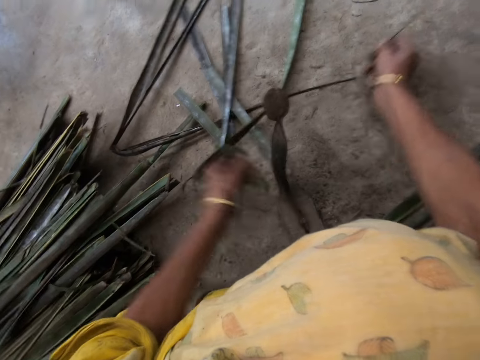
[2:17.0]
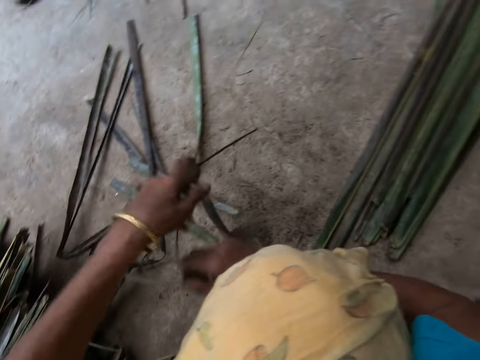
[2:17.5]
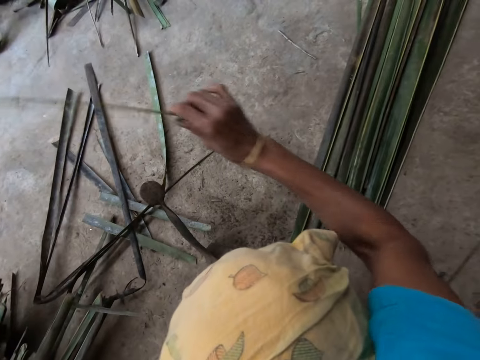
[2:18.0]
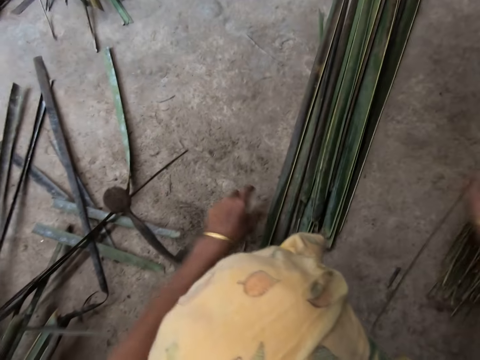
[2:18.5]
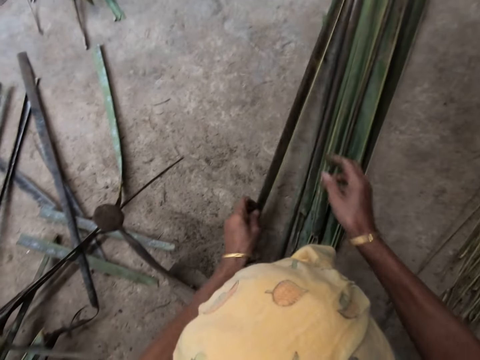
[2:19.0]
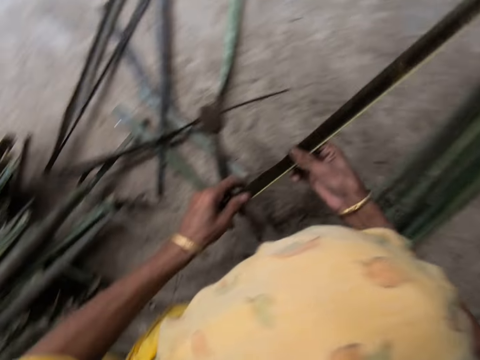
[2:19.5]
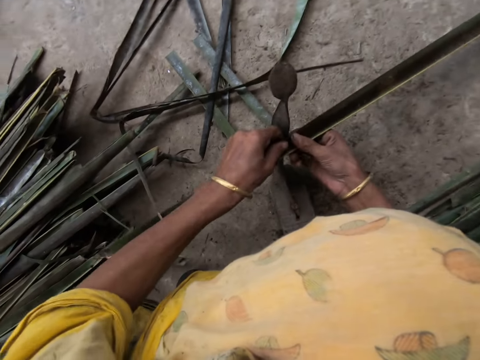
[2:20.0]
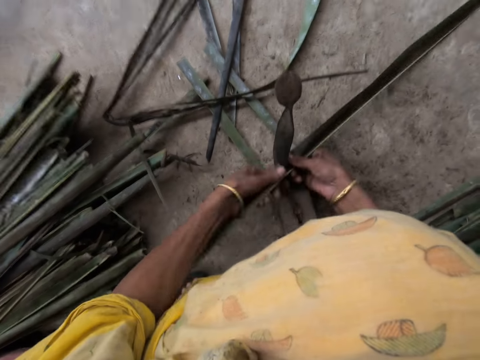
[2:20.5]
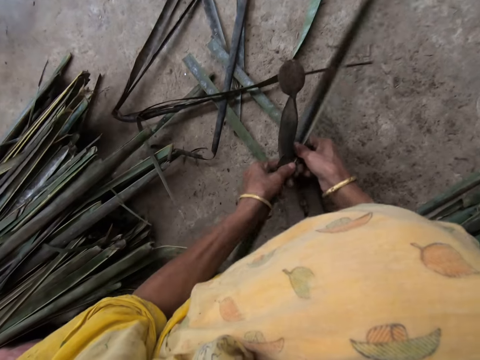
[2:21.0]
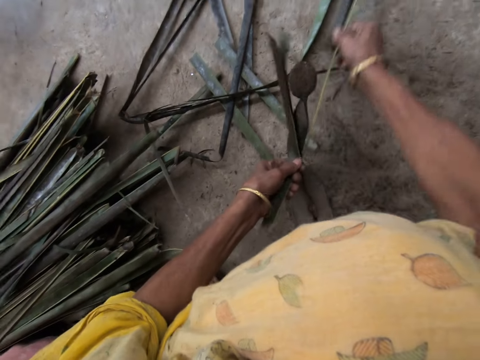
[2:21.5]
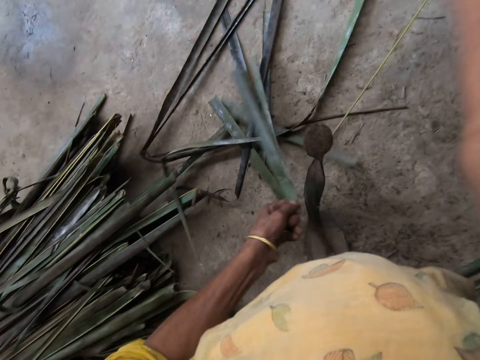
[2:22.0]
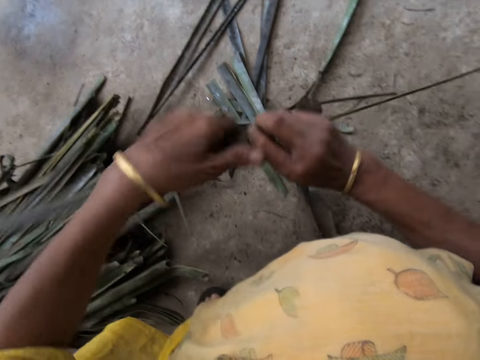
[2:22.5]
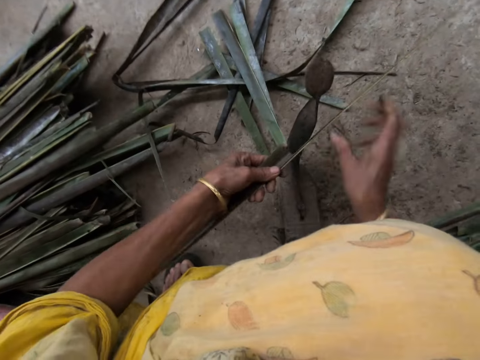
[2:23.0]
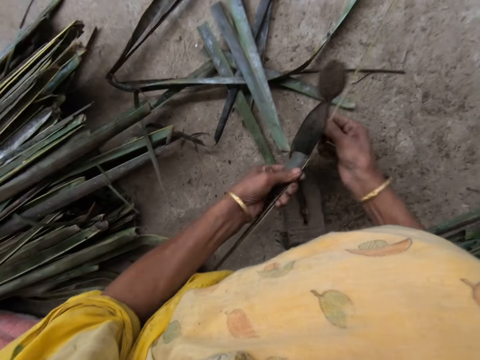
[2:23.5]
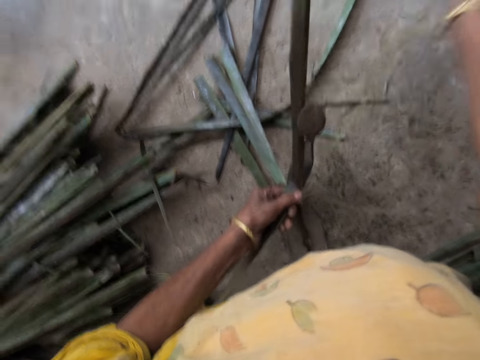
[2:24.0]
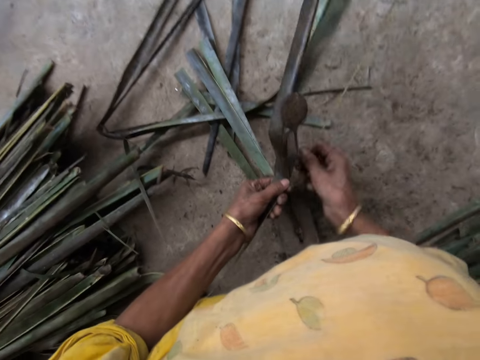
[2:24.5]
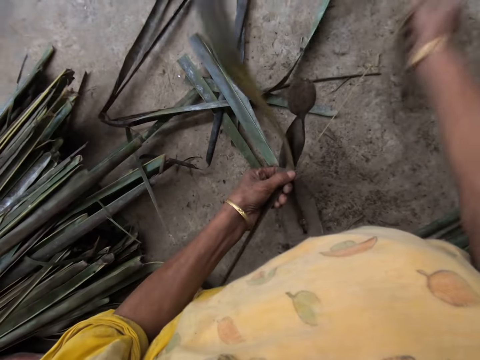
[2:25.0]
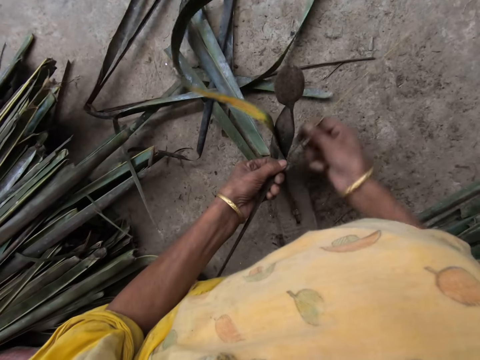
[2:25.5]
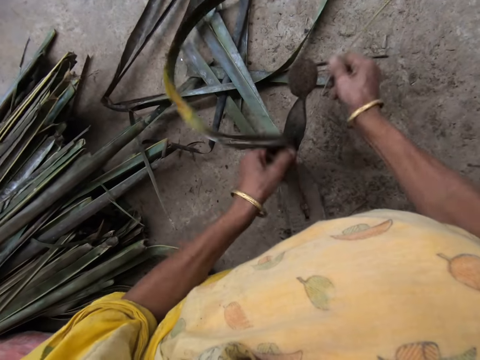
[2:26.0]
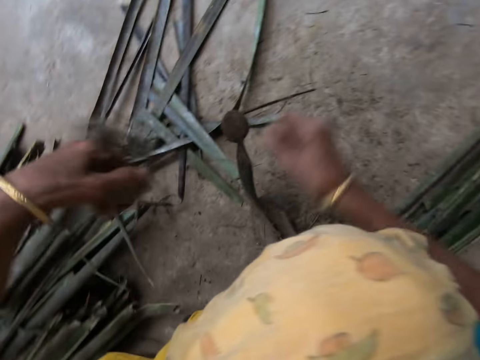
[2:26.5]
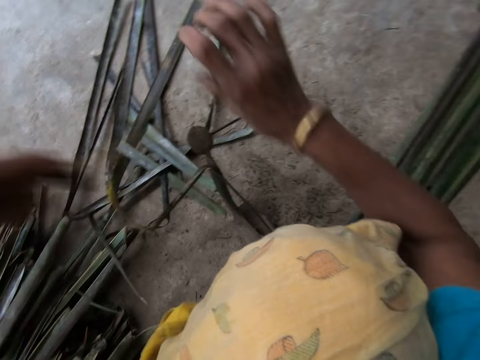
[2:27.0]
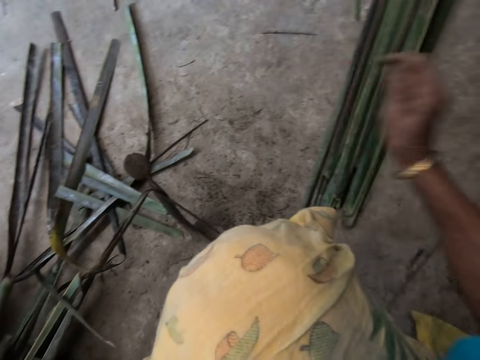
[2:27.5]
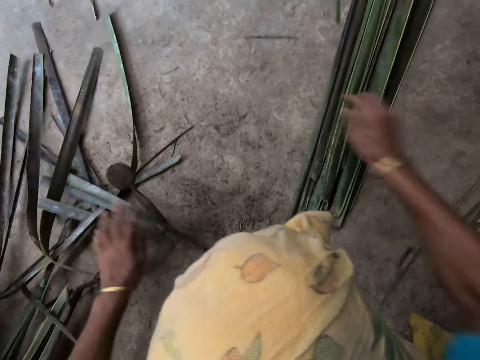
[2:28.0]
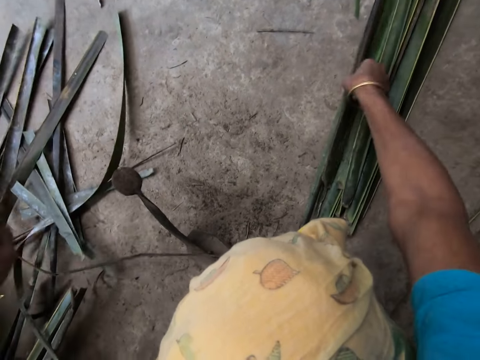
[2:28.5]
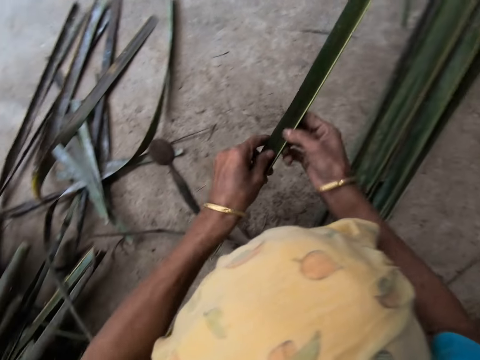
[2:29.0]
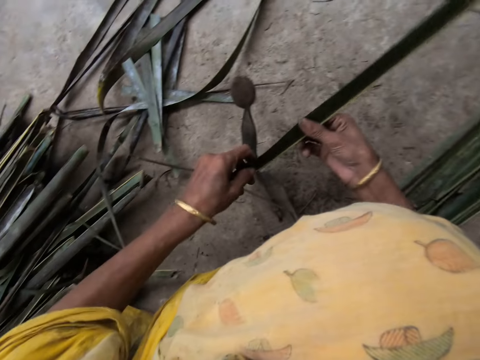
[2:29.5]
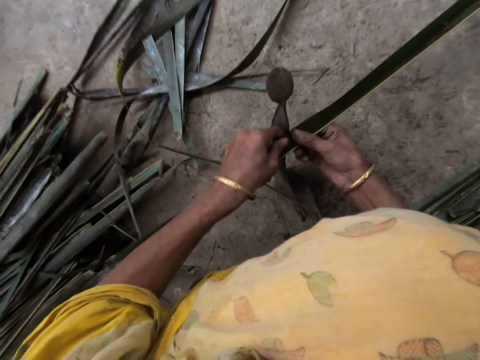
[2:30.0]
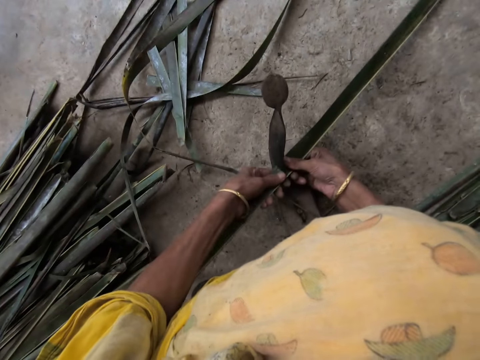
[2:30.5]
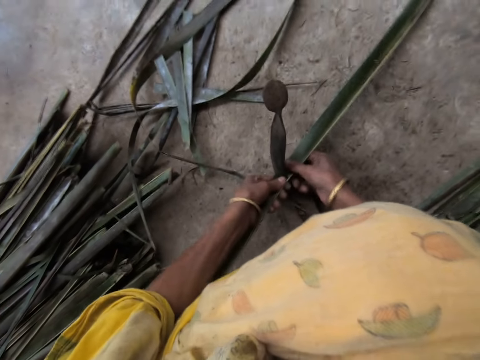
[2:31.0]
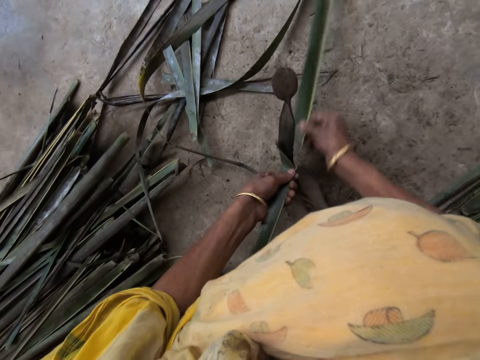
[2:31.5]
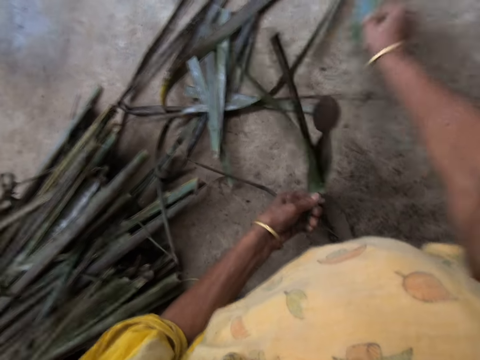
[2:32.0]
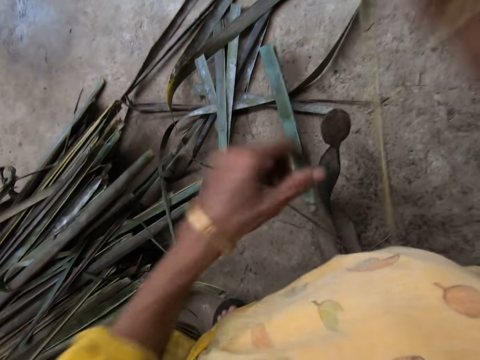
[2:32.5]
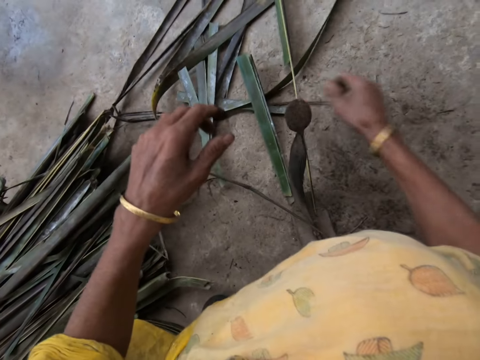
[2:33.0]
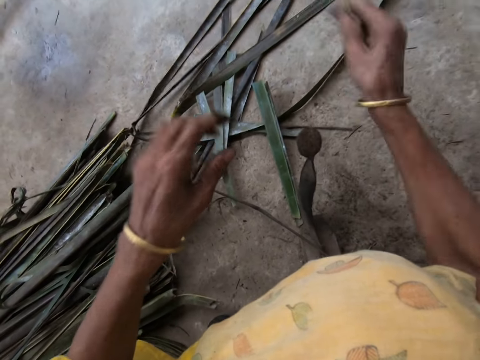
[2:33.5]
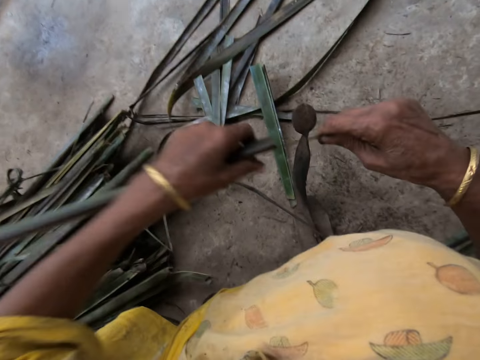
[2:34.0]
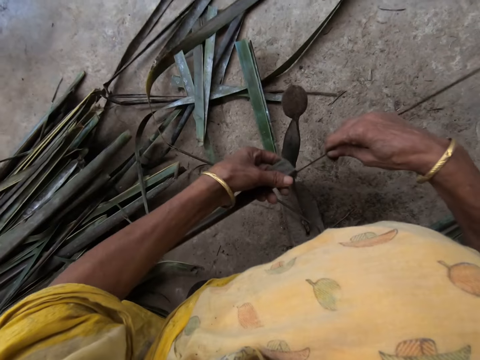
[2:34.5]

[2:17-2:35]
The camera wearer drops the filed palm frond on the floor with her right hand. She collects the cattail sticks. She picks a piece of palm frond or cattail plant from the floor with her left hand. She splits the cattail plant. She files the palm frond with the file with both hands. She drops the filed palm frond on the floor with her right hand. She collects the cattail sticks. She adjusts the palm fronds on the floor with her left hand. She picks a piece of palm frond from the floor with her right hand. She splits the cattail plant. She files the palm frond with the file with both hands.

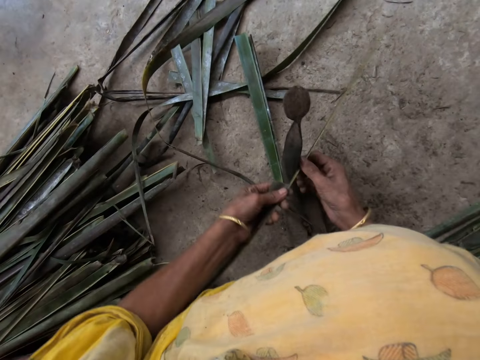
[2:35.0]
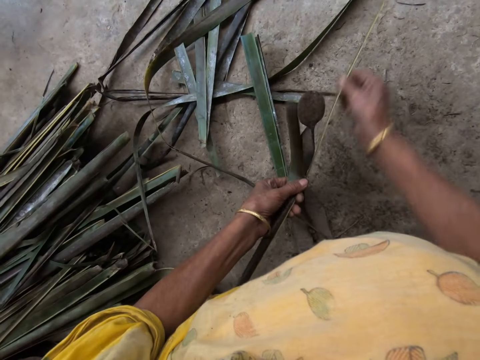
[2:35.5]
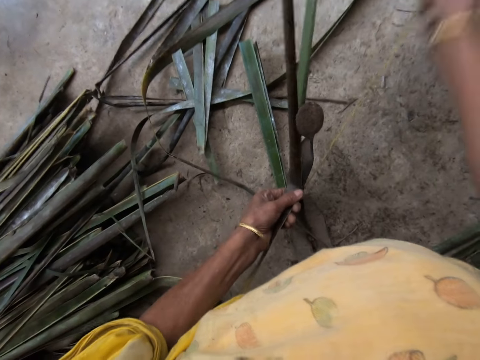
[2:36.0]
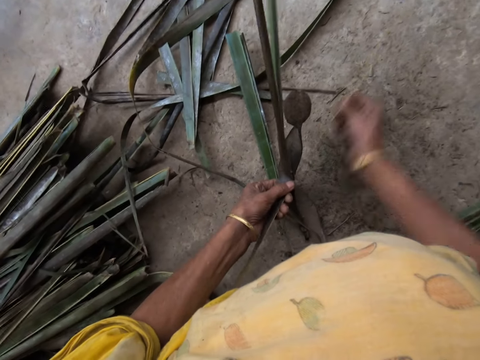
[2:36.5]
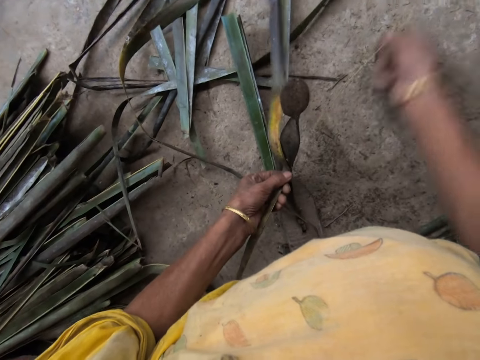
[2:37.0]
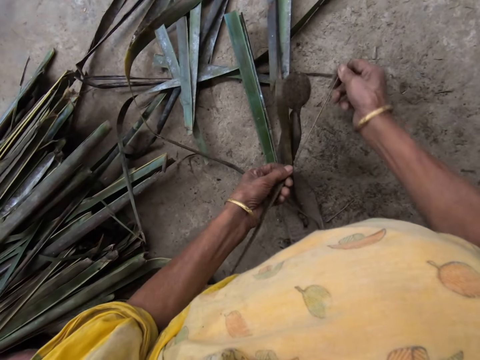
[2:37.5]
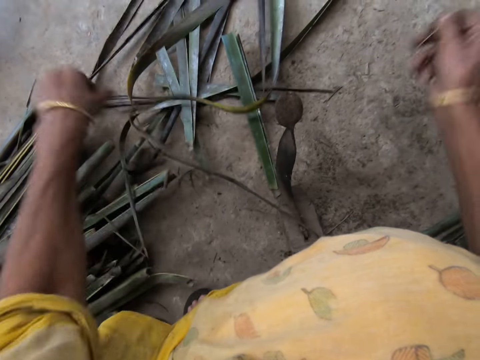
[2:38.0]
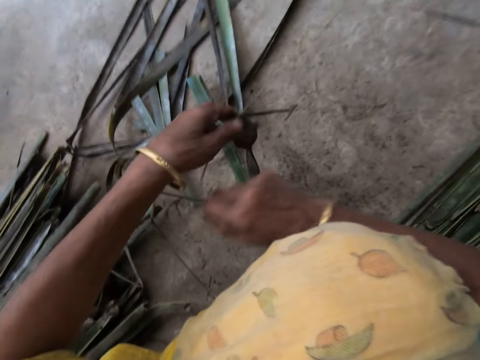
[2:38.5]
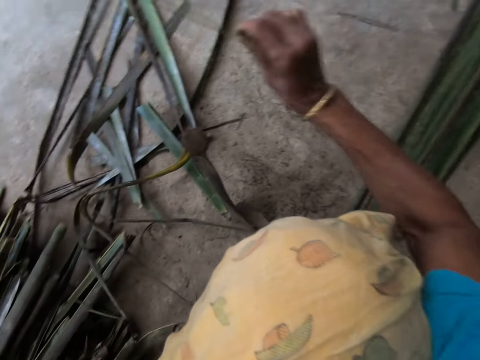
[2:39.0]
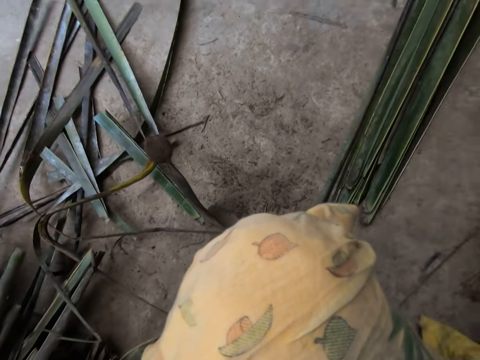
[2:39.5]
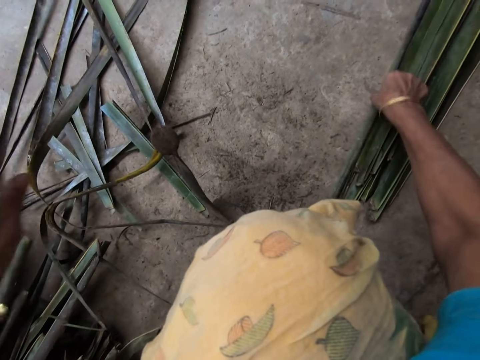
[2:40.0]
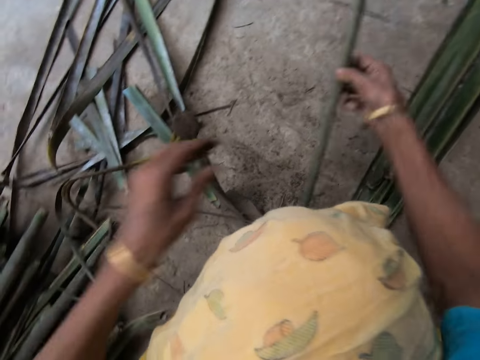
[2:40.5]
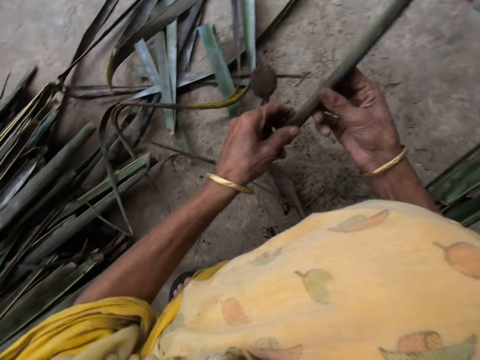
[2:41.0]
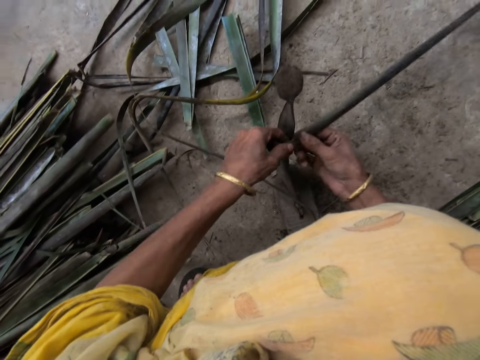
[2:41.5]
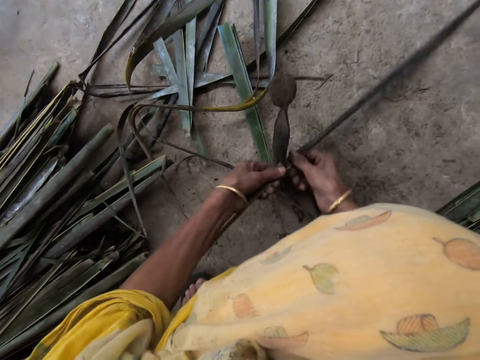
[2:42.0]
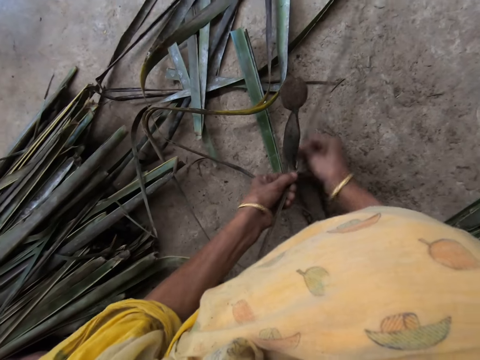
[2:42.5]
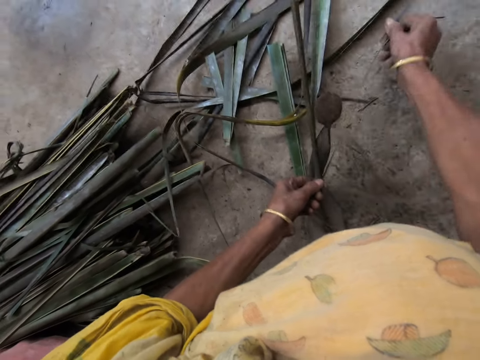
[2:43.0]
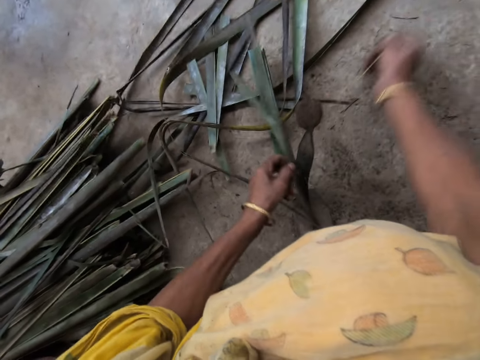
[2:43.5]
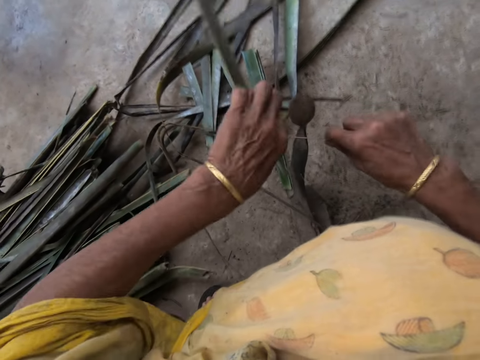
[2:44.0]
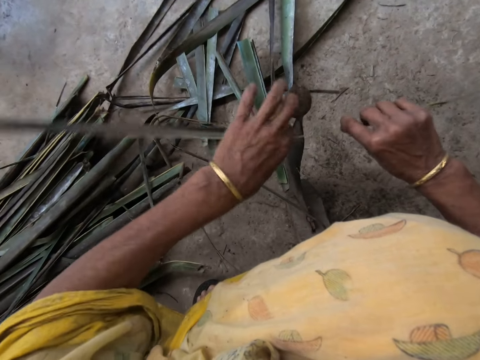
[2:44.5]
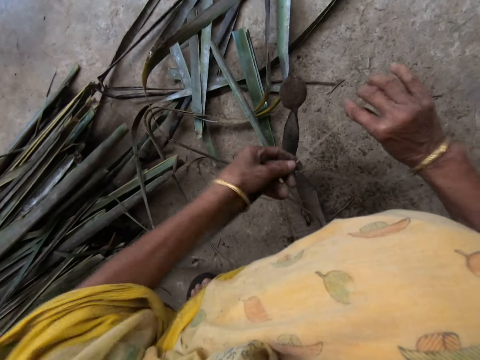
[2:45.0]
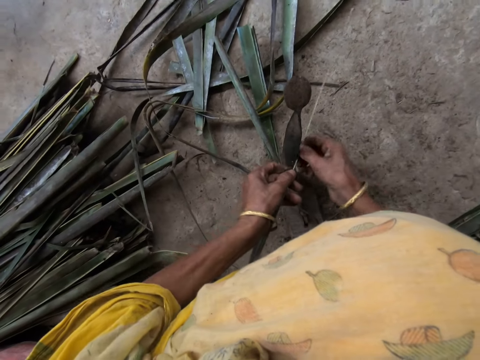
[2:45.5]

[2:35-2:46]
The camera wearer drops the filed palm frond on the floor with her right hand. She collects the cattail sticks. She picks a piece of palm frond or cattail plant from the floor with her right hand. She splits the cattail plant. She files the palm frond with the file with both hands.
